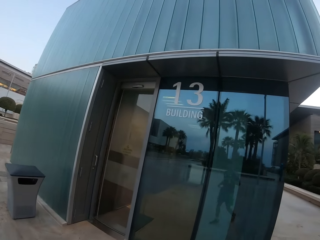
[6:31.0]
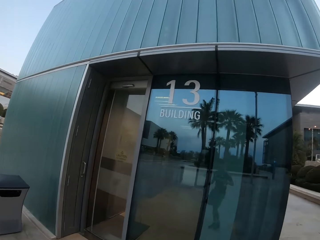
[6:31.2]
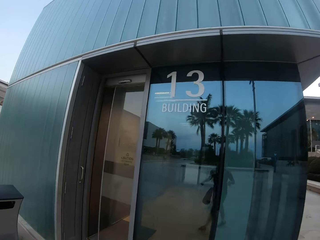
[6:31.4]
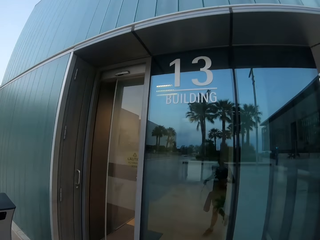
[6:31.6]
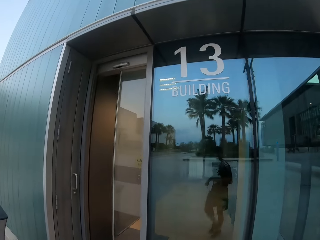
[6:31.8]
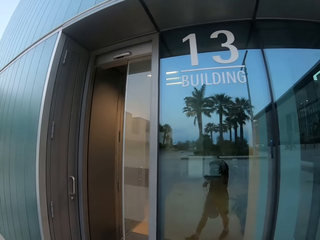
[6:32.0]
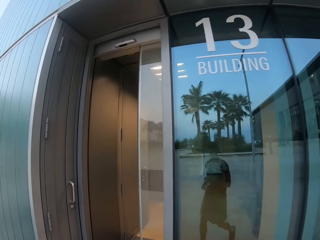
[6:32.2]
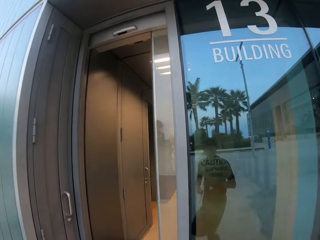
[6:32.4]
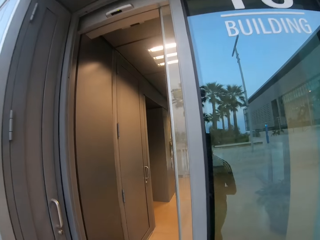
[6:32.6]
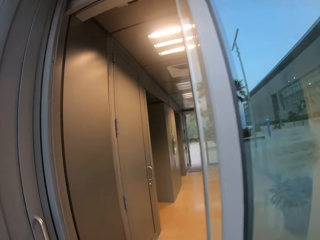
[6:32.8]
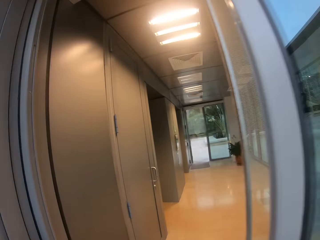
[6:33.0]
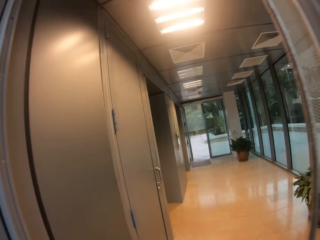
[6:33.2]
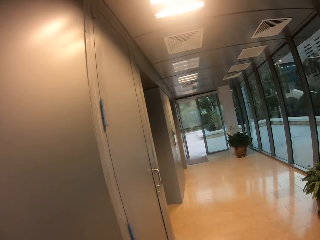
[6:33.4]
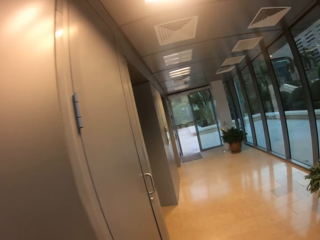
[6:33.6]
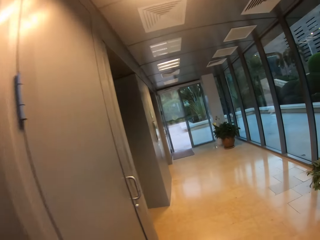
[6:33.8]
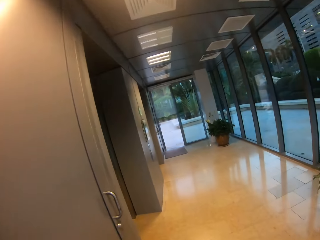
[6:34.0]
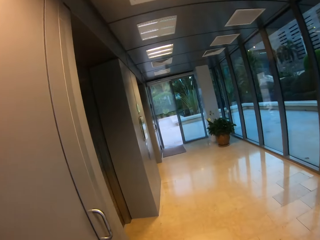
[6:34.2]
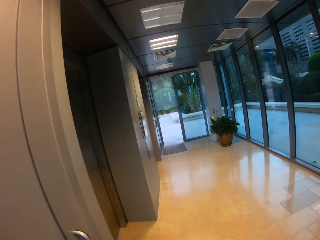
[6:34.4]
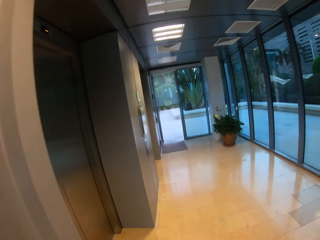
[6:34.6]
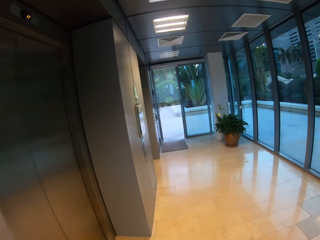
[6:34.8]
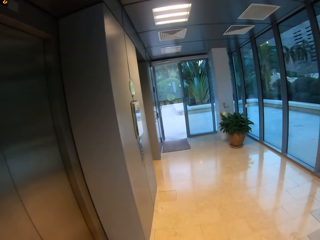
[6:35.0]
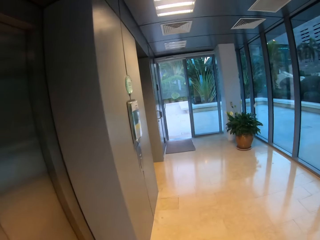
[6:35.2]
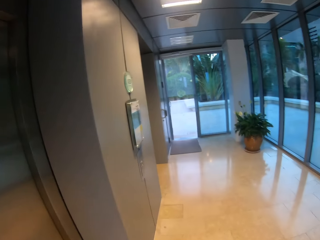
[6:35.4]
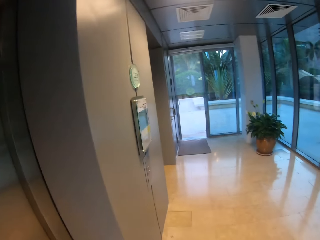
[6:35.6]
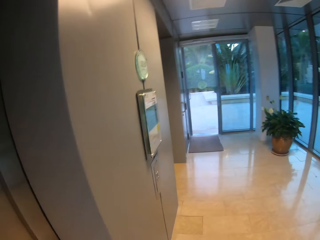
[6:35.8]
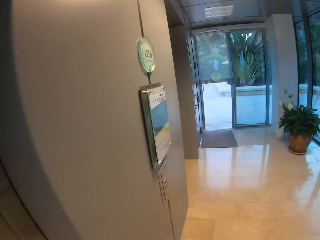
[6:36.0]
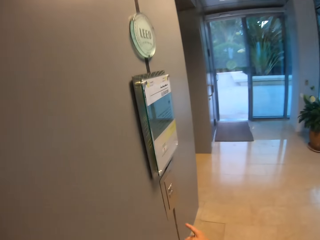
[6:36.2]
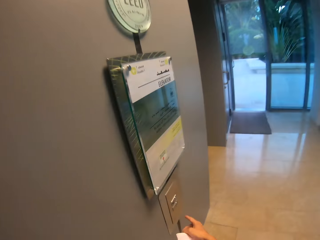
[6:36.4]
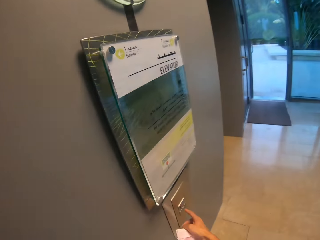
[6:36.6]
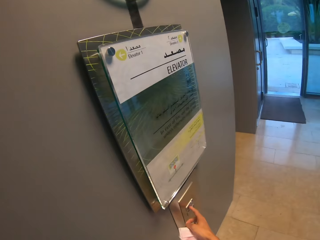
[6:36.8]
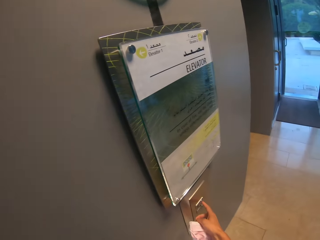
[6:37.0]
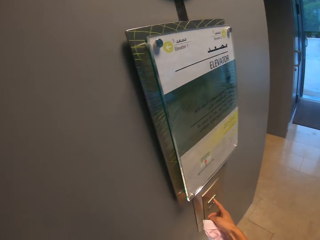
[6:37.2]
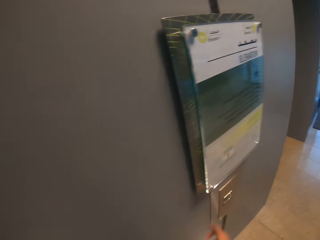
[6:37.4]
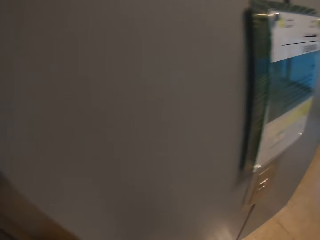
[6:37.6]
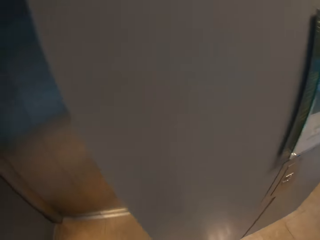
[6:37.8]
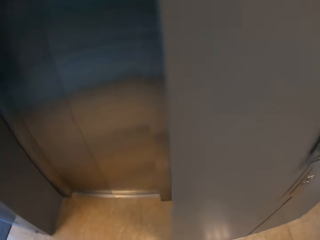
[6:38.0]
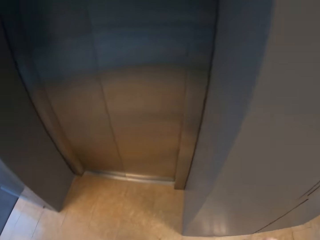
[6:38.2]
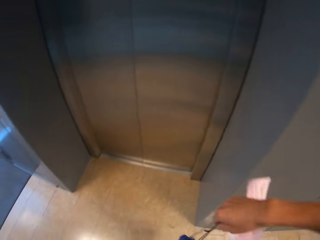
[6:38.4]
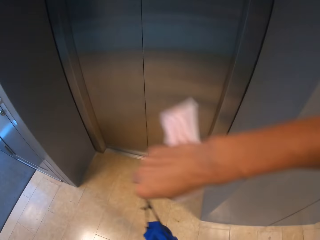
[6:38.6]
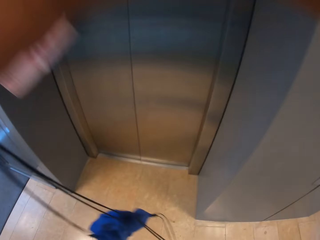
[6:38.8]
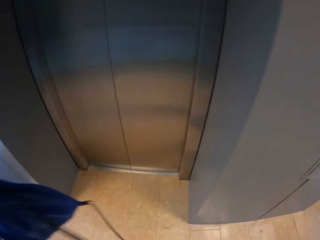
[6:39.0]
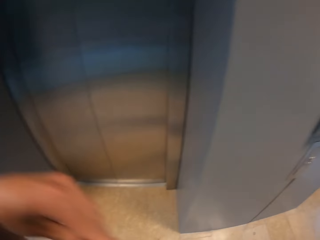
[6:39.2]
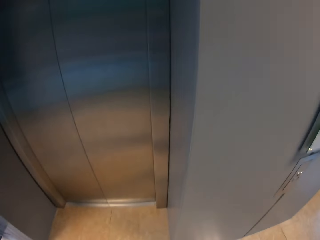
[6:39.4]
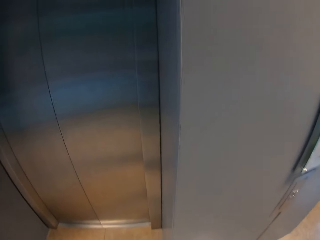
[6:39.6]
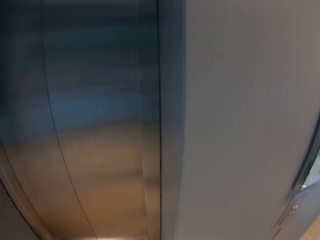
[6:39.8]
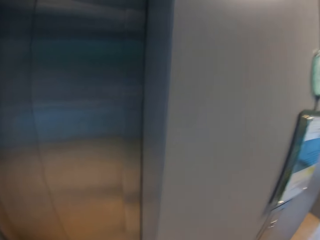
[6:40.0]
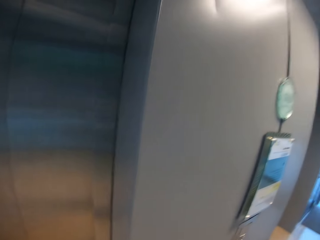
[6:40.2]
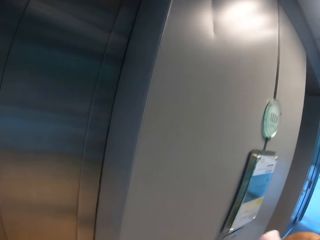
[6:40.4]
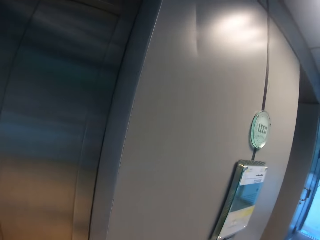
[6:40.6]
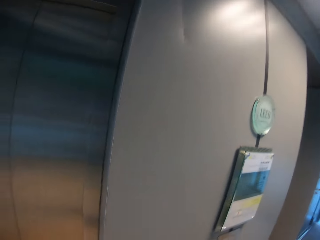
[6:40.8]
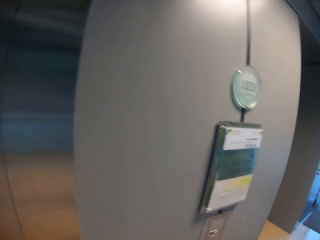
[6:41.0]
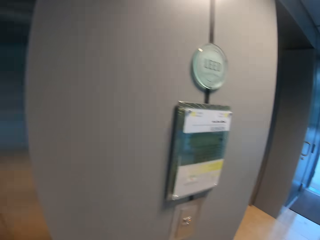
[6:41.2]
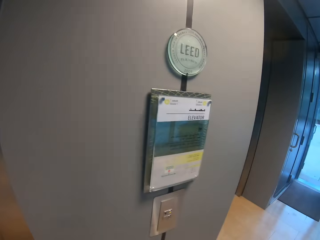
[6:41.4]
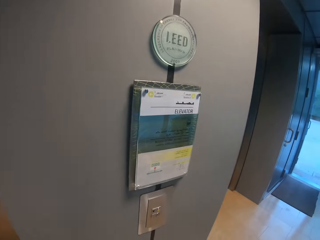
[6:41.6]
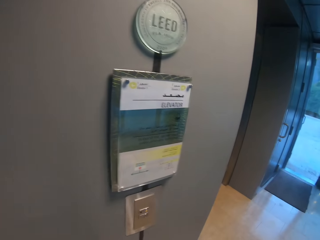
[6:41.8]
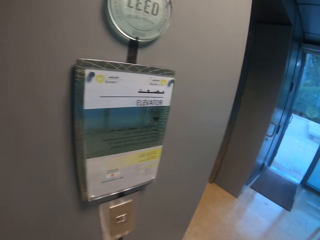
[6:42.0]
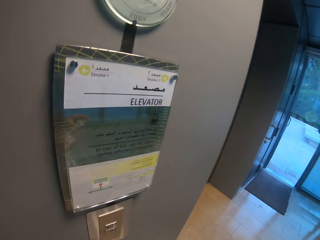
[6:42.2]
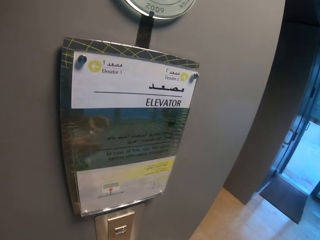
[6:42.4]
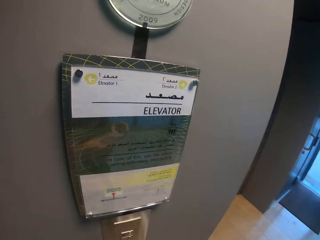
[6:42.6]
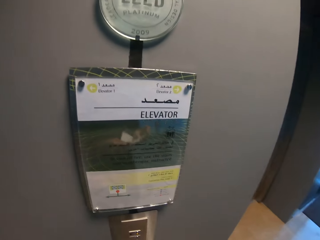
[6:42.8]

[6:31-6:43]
The camera wearer enters a building. He walks around. He holds a lift button. He operates an elevator in the building with his right hand. He turns around. He moves his knapsack to his back with both hands.

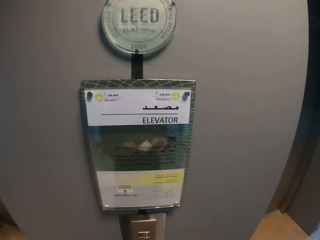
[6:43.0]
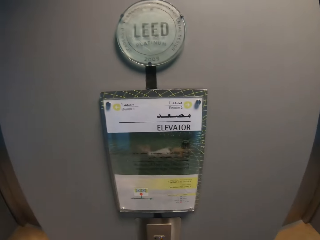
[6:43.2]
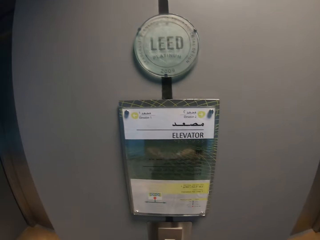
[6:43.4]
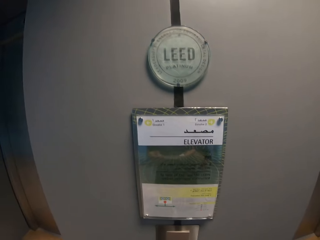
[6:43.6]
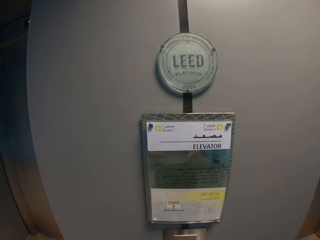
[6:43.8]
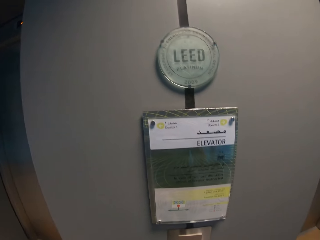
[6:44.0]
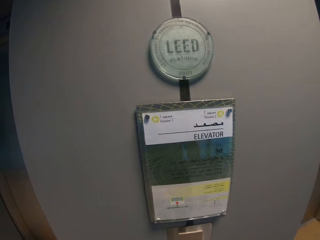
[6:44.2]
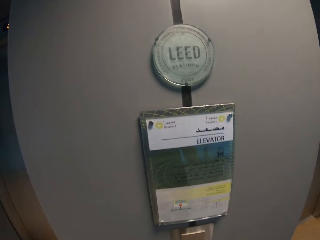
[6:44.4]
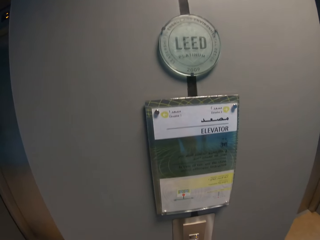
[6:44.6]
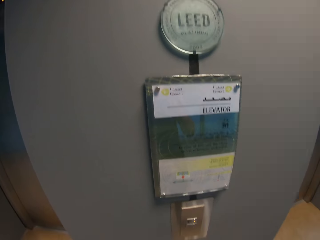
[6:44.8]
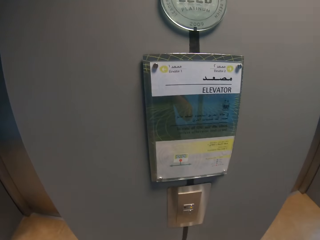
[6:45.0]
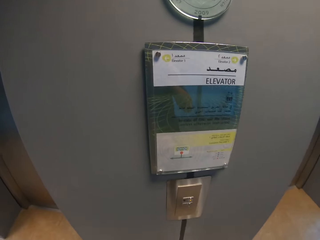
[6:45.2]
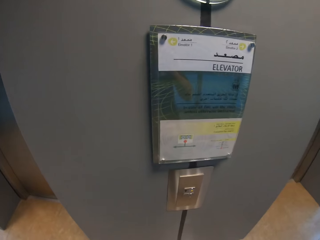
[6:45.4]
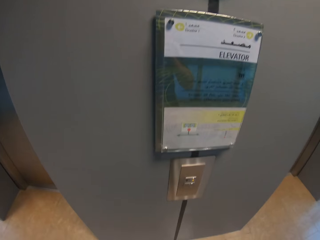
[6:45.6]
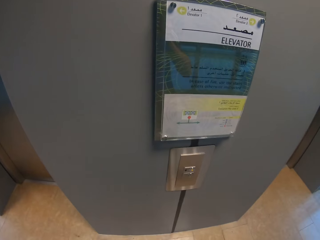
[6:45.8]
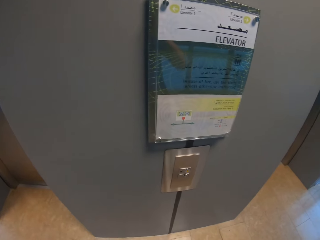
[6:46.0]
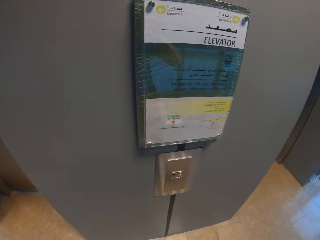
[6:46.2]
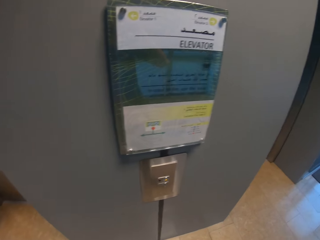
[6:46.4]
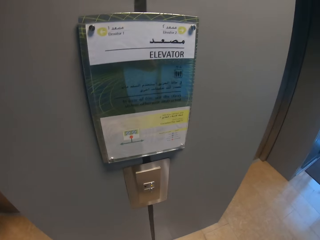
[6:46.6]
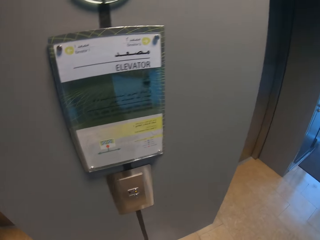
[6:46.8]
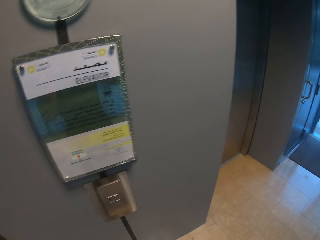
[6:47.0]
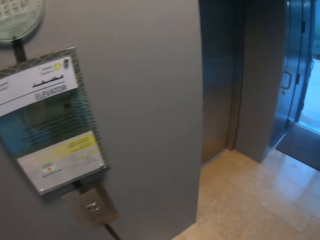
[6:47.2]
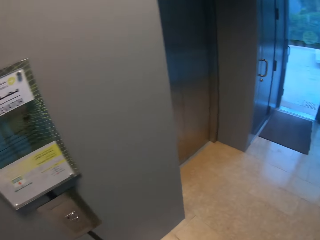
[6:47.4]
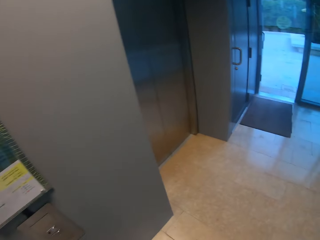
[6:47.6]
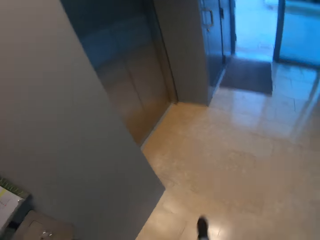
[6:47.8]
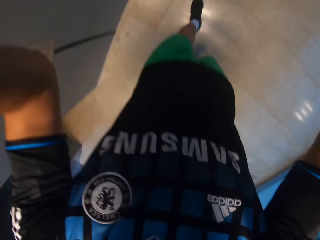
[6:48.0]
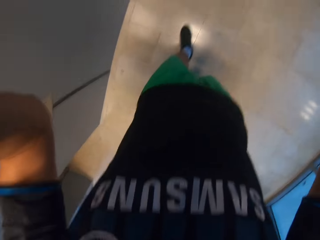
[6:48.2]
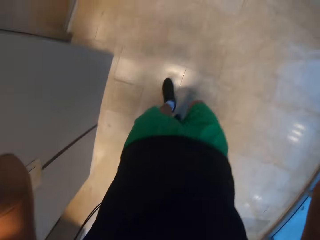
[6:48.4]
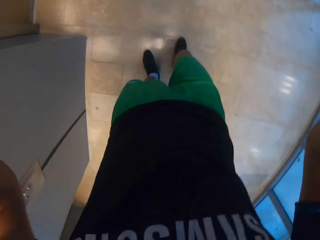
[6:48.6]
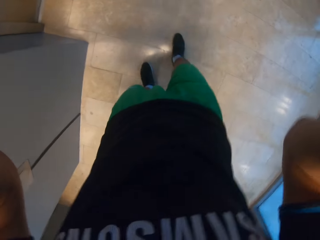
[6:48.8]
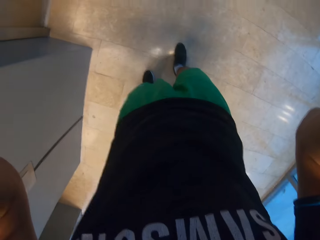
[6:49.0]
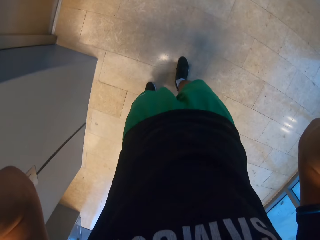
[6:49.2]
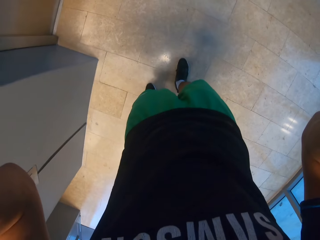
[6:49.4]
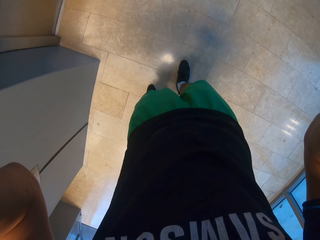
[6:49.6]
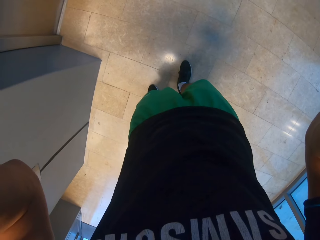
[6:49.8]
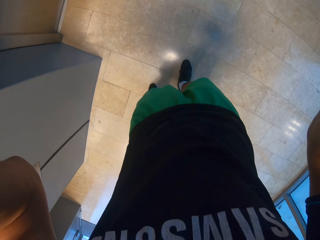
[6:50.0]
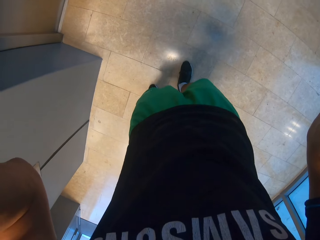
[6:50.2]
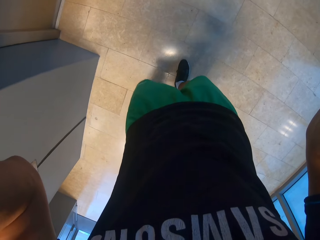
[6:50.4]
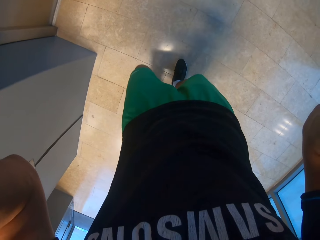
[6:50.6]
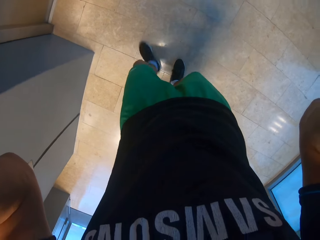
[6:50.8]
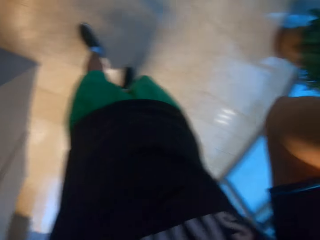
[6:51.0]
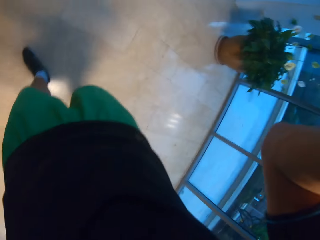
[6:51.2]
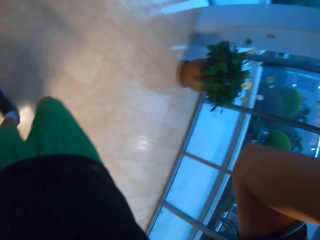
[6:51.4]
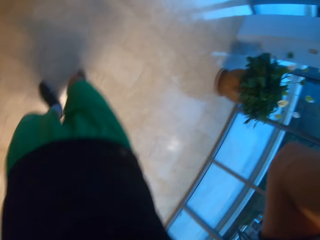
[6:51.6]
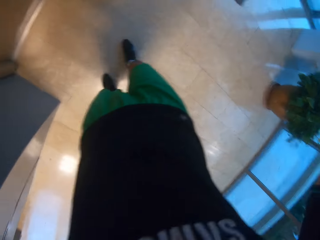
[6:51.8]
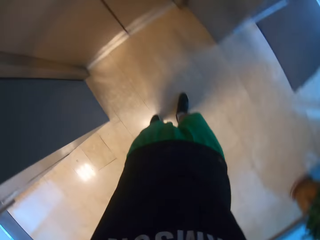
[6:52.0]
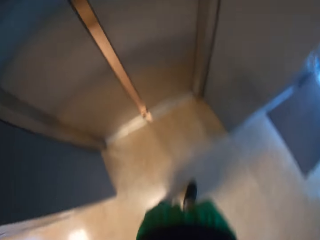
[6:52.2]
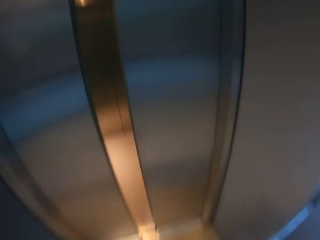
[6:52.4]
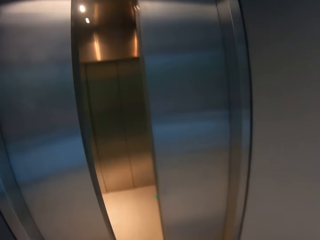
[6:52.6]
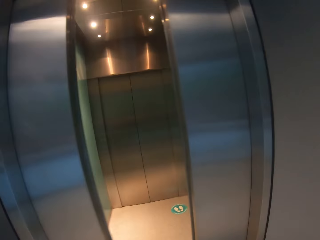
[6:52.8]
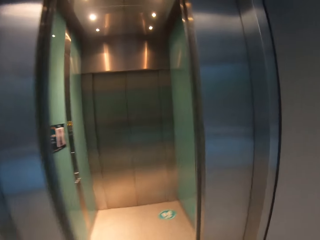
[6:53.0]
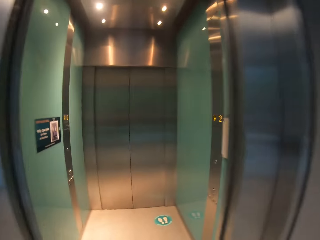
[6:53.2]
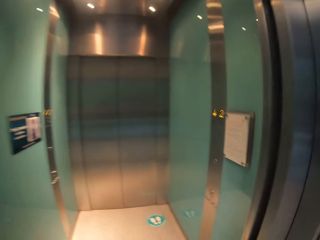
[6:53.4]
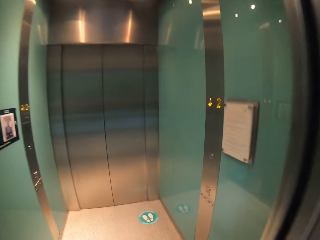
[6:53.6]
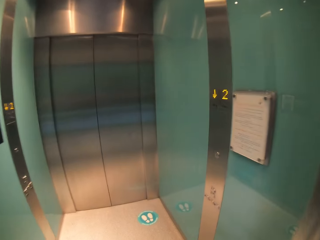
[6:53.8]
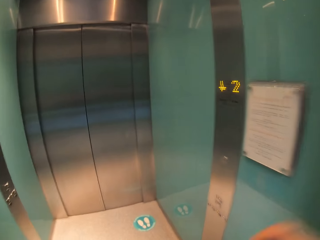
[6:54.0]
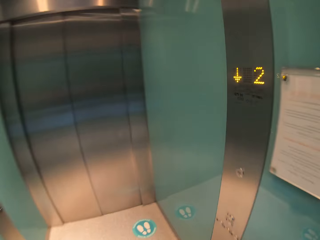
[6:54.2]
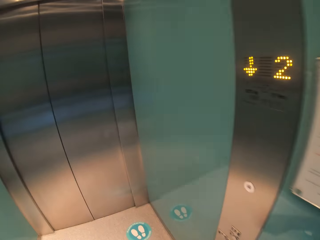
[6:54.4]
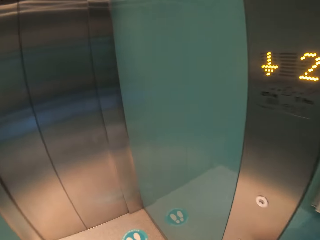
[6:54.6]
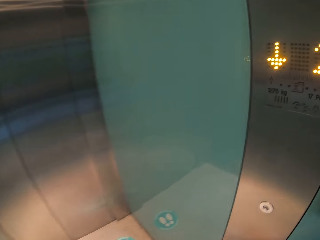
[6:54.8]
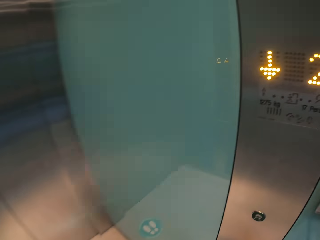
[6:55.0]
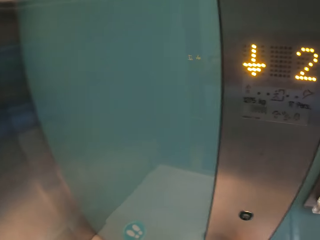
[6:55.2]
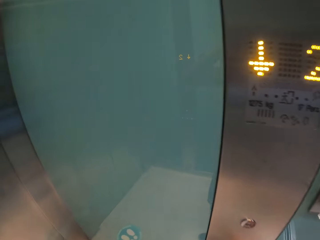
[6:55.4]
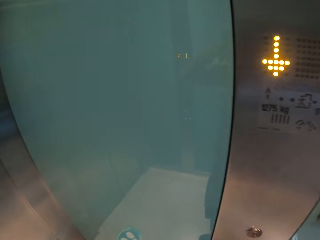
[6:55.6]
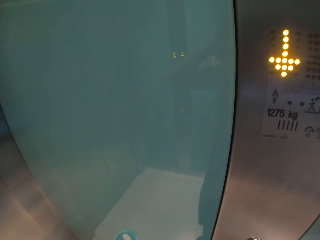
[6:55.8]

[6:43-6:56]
The camera wearer walks around. He adjusts his camera. He enters the elevator in the building.
